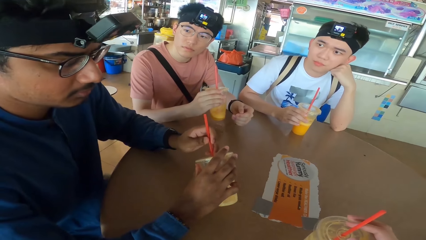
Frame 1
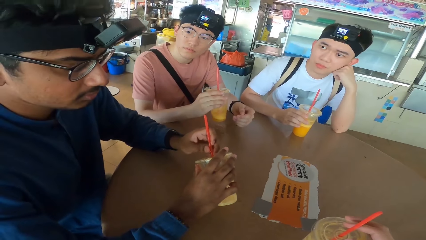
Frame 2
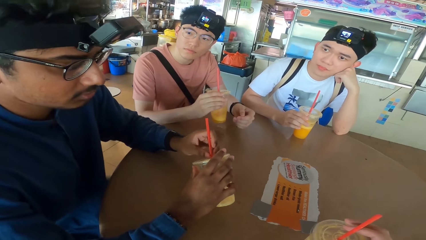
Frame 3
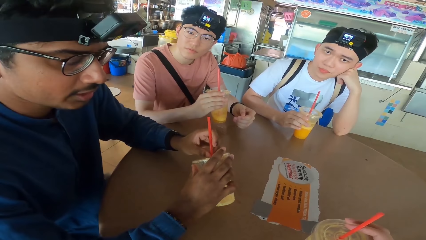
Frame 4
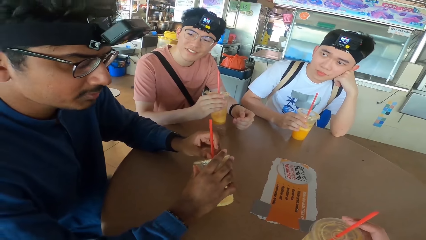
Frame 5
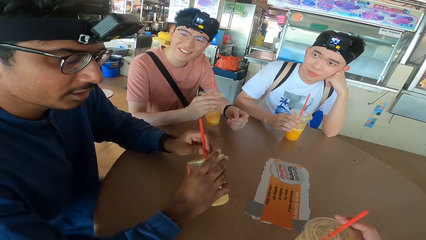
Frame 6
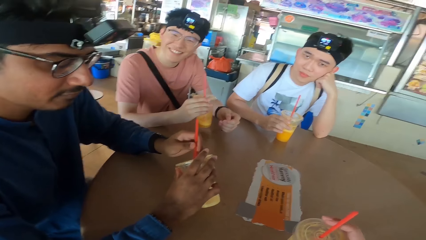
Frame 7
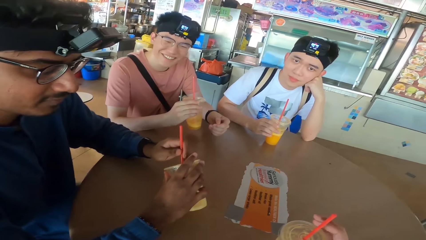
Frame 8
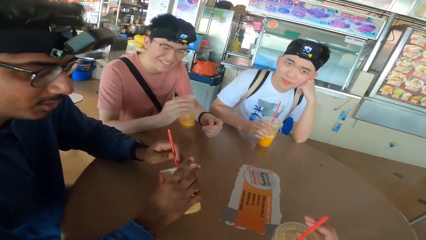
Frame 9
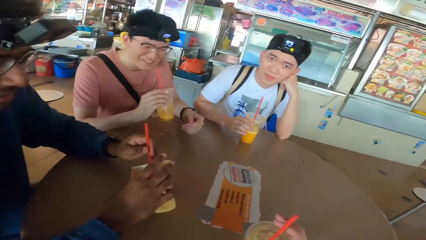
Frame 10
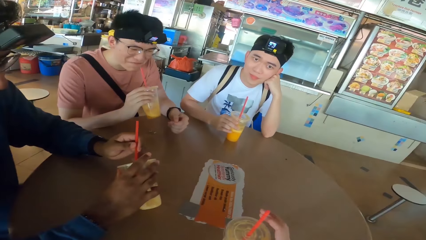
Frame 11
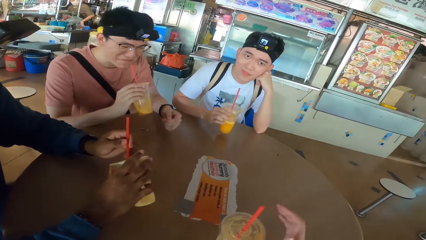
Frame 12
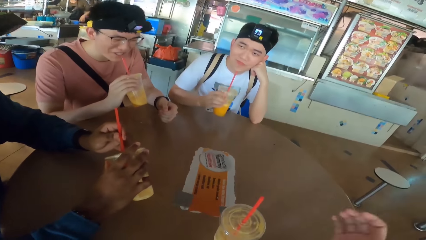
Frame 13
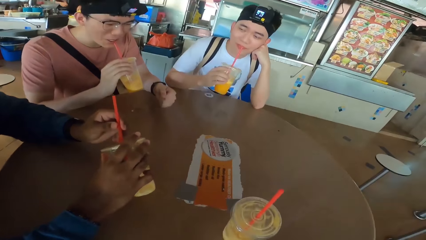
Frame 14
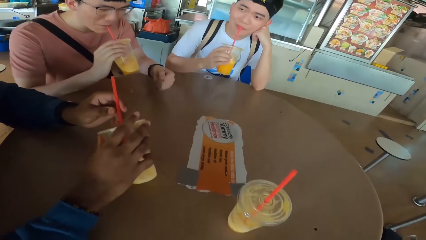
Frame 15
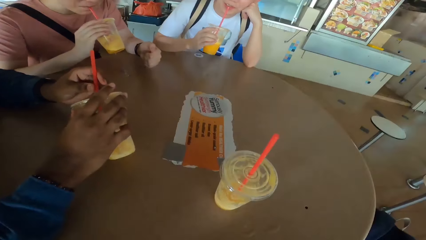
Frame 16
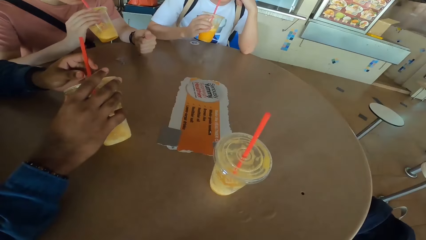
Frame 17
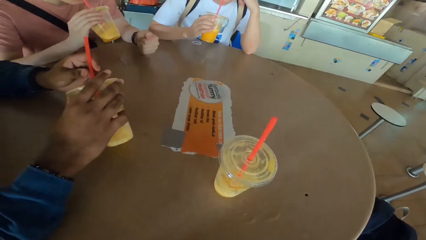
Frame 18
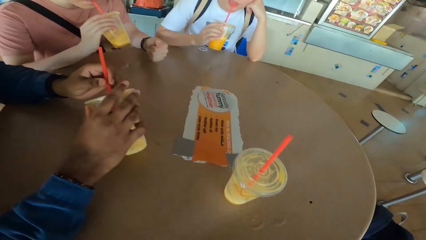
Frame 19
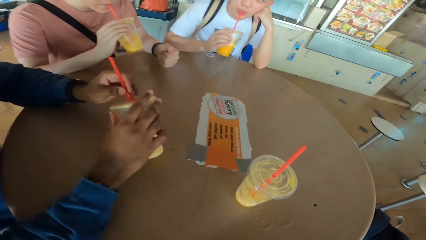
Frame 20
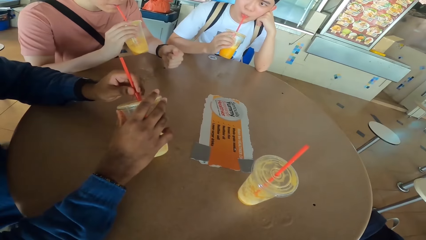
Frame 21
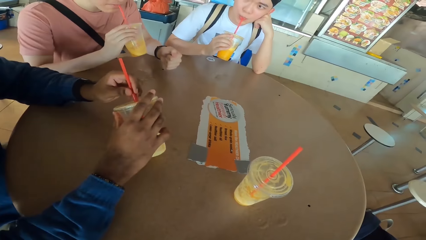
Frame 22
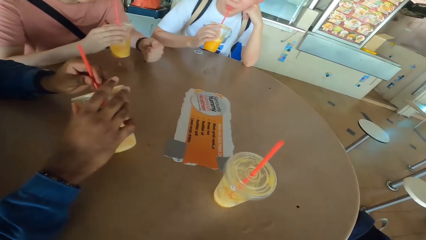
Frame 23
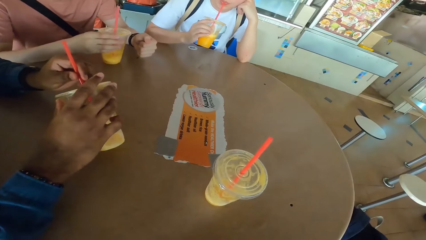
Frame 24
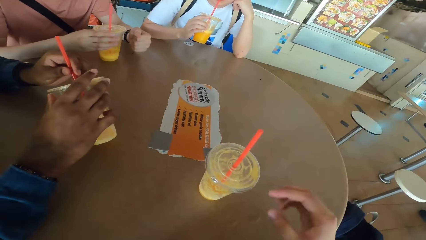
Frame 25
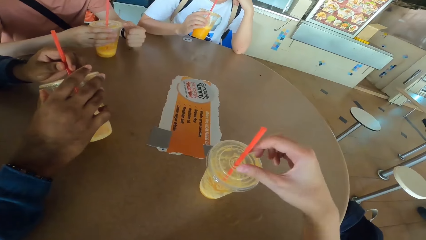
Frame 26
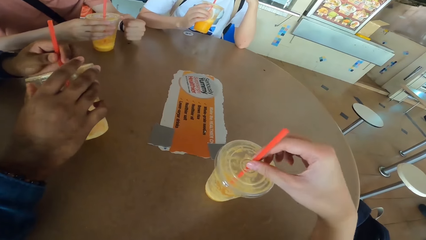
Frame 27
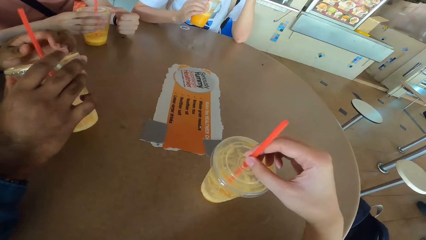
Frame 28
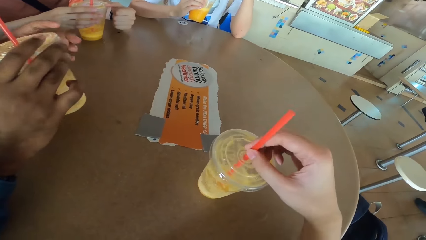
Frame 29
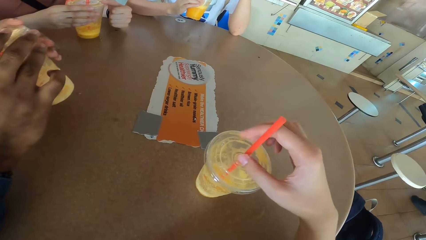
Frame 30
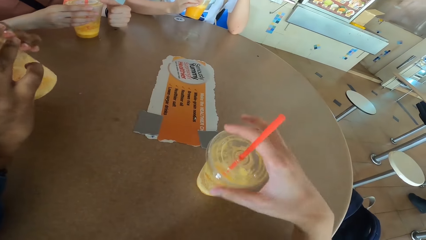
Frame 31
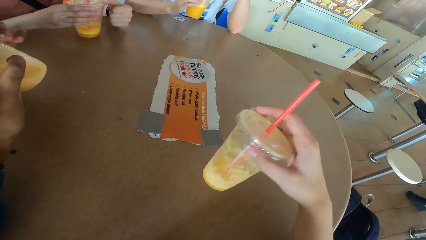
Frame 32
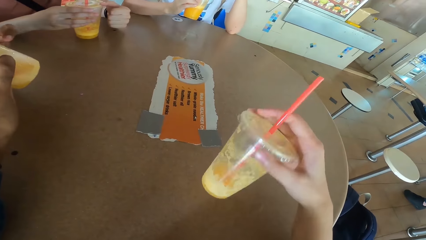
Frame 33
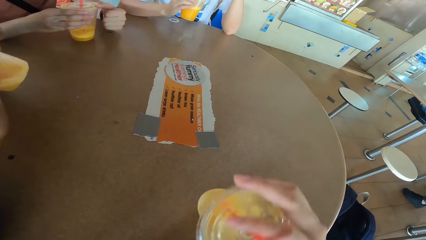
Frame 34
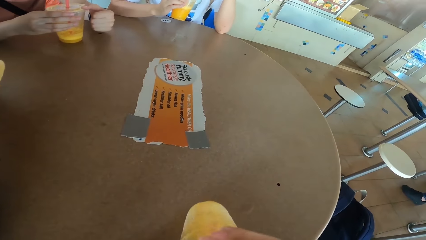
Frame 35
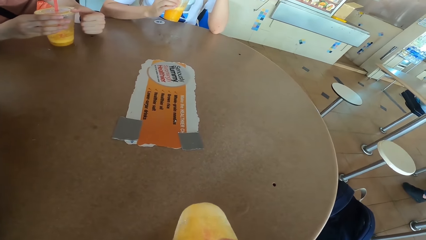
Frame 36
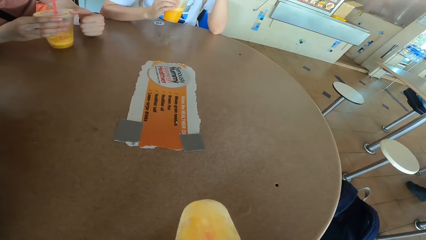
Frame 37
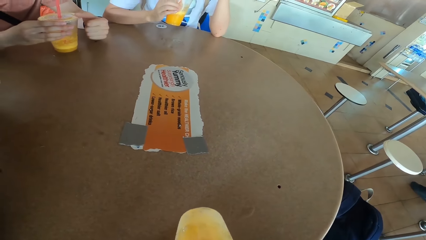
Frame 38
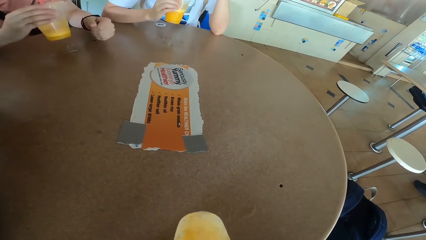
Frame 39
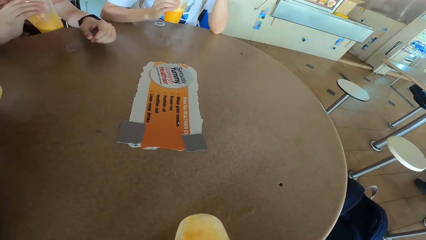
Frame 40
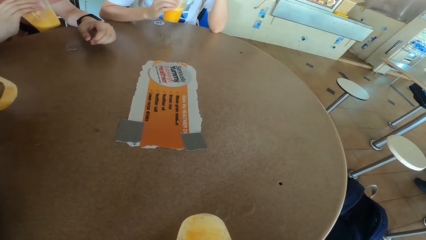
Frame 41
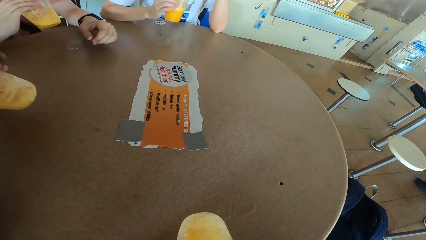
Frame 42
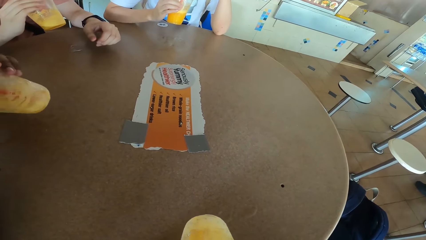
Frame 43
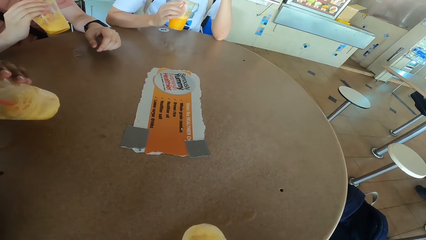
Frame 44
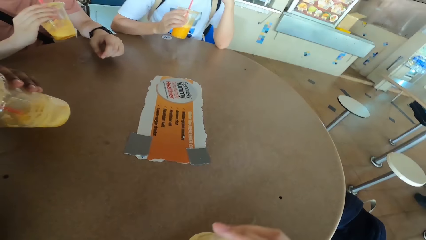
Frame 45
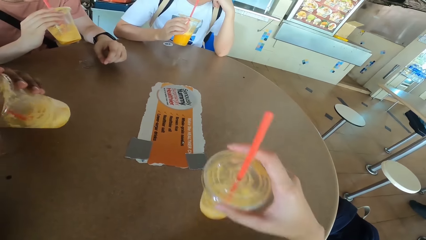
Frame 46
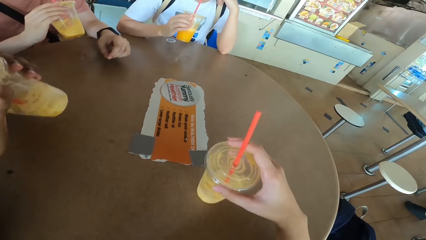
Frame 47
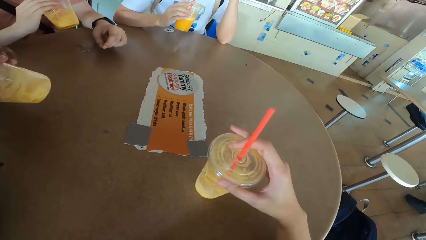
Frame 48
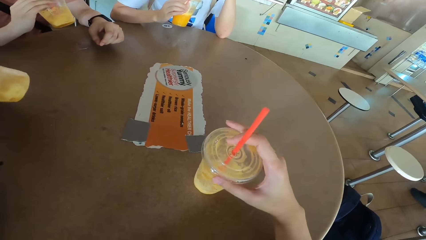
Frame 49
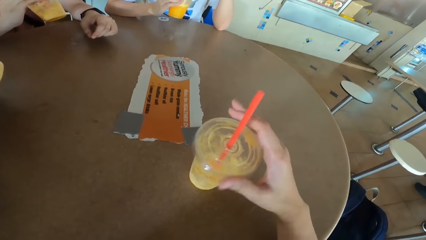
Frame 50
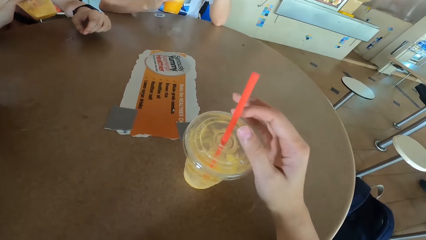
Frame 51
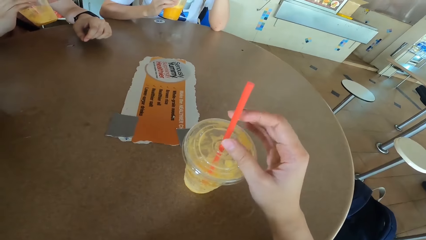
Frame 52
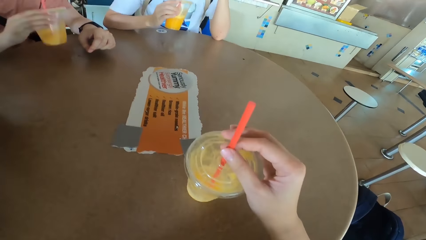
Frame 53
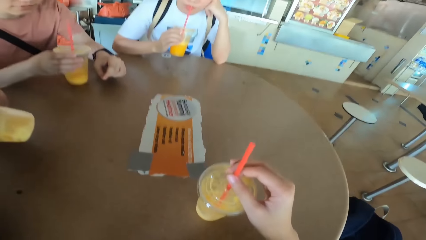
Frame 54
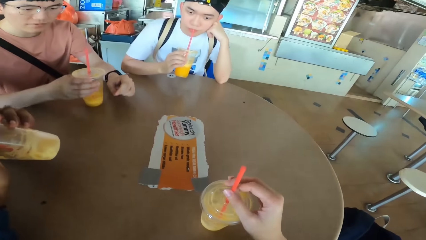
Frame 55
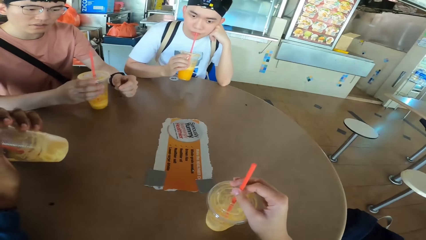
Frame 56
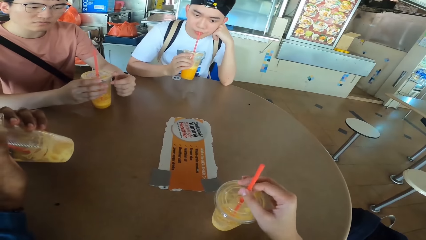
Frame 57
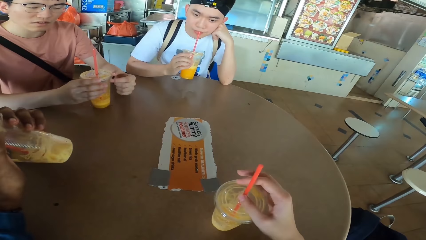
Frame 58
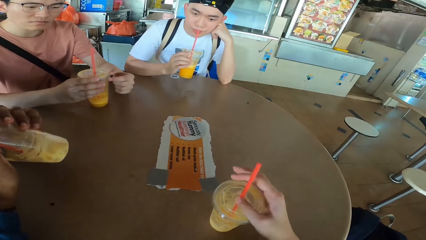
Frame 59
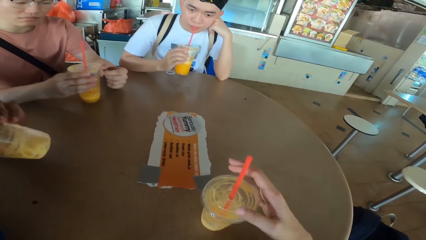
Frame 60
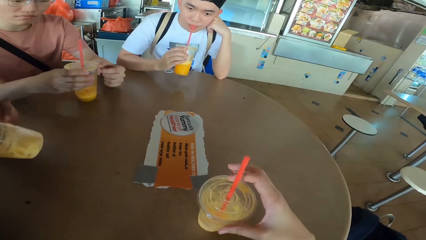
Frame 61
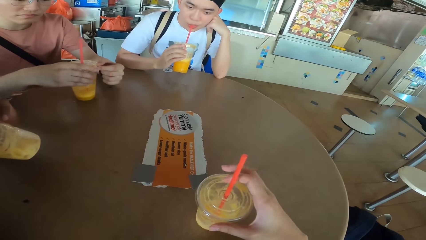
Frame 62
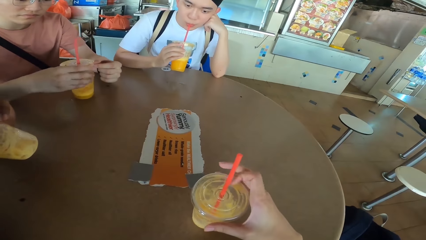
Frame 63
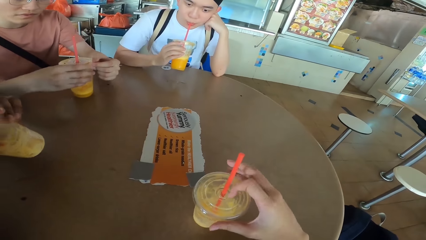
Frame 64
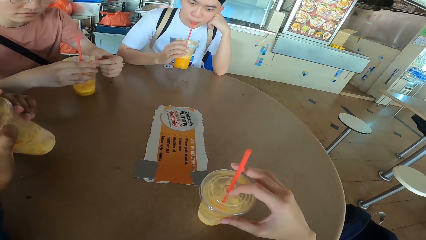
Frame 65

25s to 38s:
A man holds the juice can, communicates with the camera wearer, and holds the straw. Another man sips the juice or smoothie. A third man sips the juice. The second man sips the smoothie again. He places the juice can on the table. The first man sips the juice. The camera wearer holds the straw and sips the juice. The second man sips the juice. The third man sips the juice. The camera wearer places the juice can on the table. The second man places the juice can on the table.

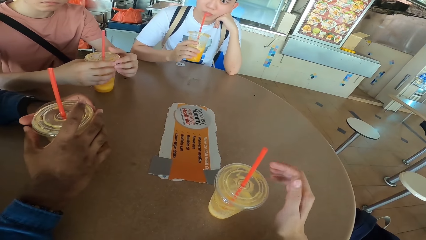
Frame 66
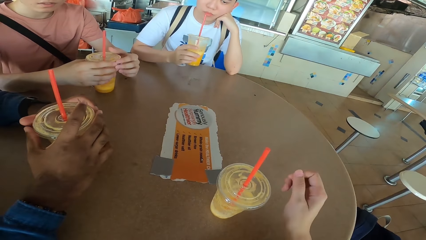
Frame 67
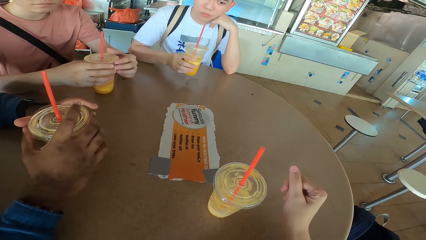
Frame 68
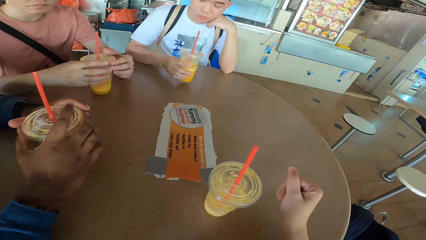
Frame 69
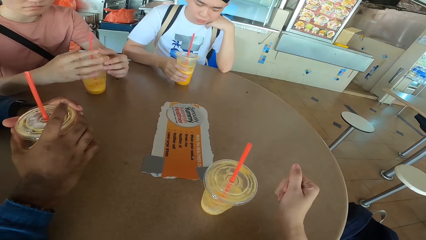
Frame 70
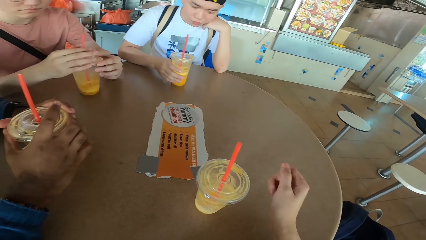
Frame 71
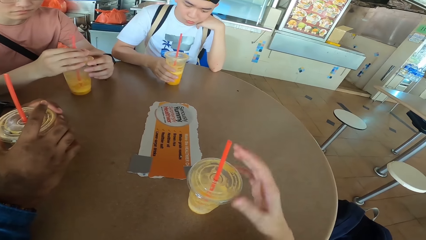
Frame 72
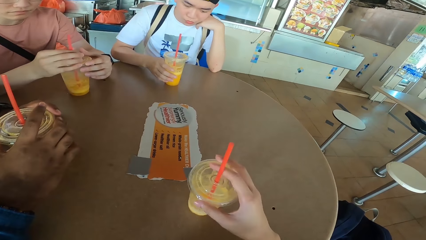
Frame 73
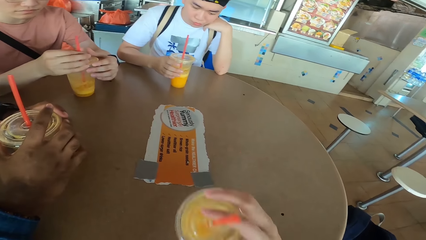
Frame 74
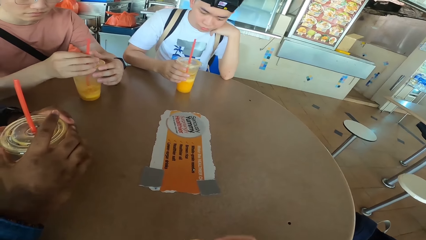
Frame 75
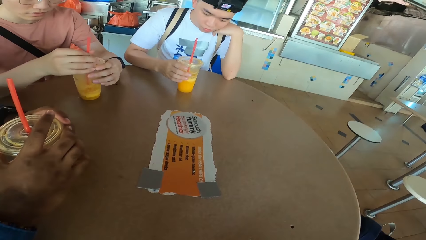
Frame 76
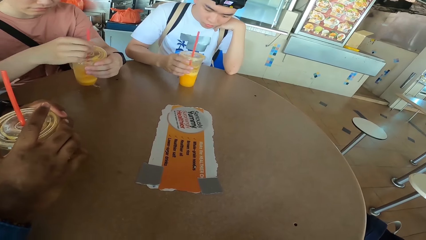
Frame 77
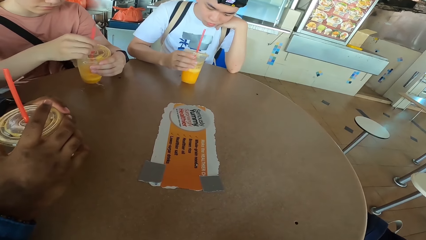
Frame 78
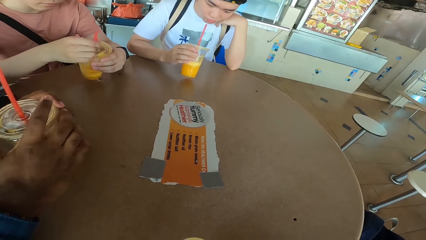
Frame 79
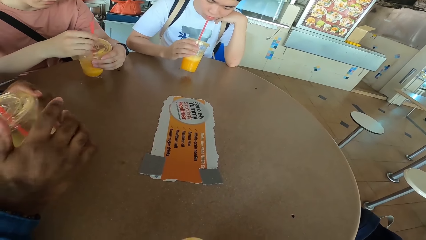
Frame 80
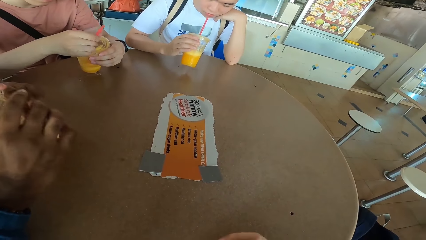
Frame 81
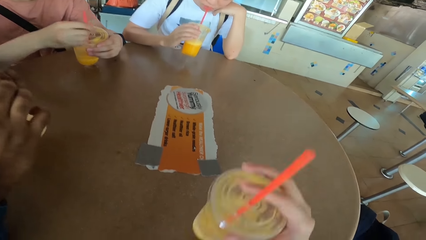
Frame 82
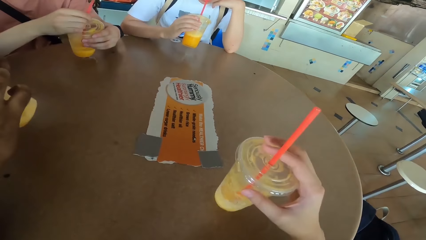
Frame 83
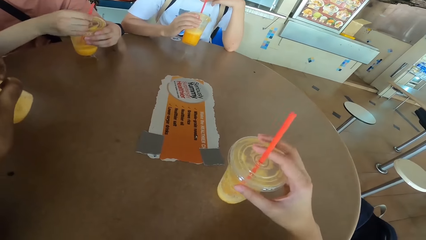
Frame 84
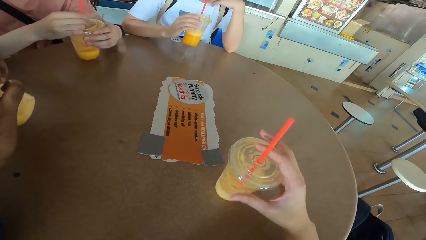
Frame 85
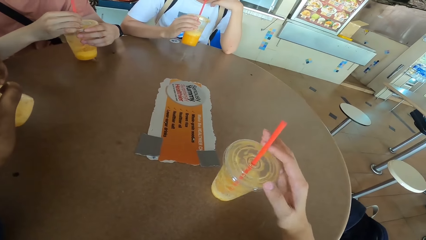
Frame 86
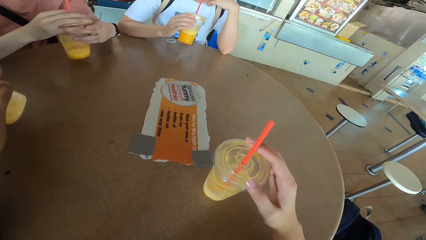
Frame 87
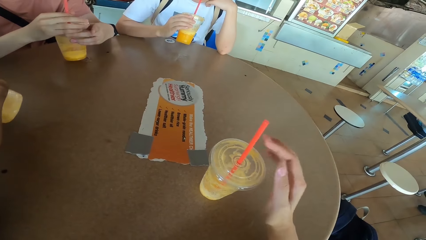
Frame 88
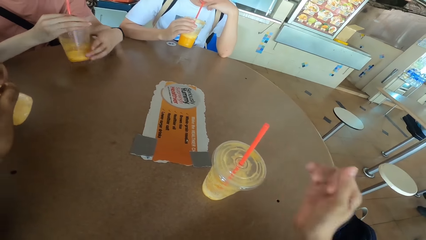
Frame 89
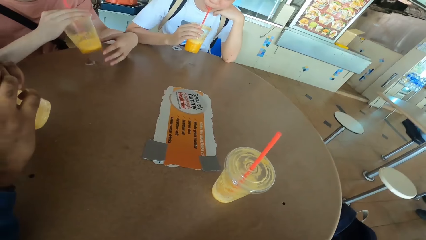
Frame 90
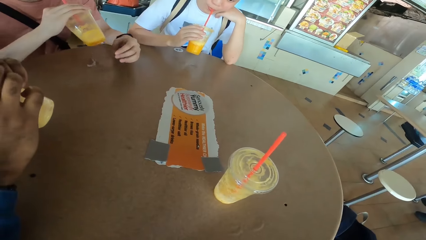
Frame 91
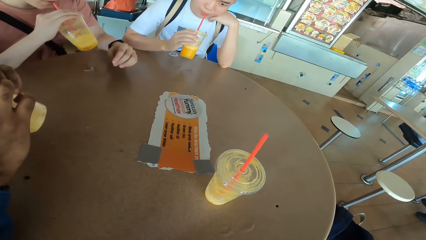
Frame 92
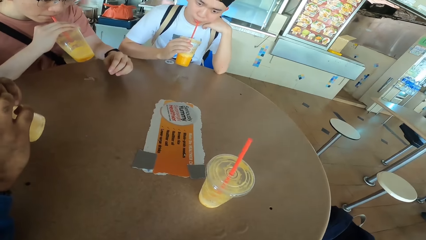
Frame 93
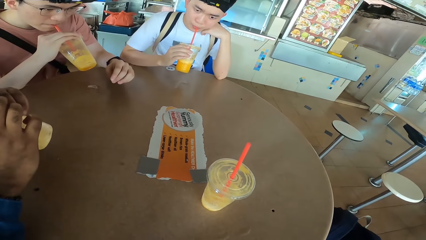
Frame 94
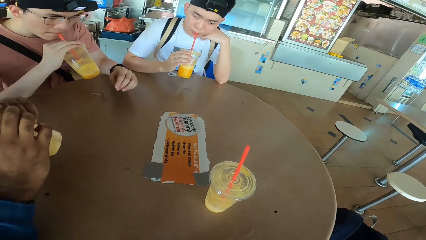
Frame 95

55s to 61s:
A man places the juice or smoothie can on the table. He puts the can on the table again. Another man places the juice can on the table. The camera wearer picks up the smoothie can. The first man holds the juice can. The camera wearer sips the juice. A third man sips the smoothie. The second man sips the juice. The camera wearer places the juice can on the table. The first man sips the juice.
